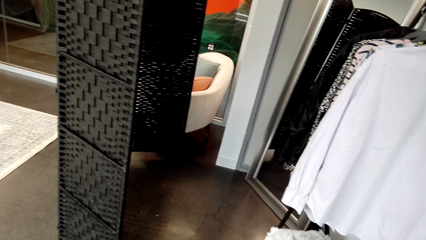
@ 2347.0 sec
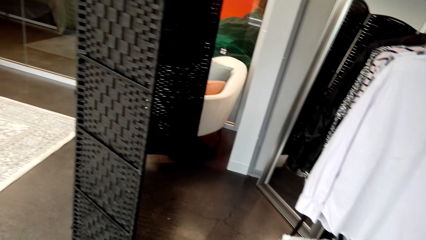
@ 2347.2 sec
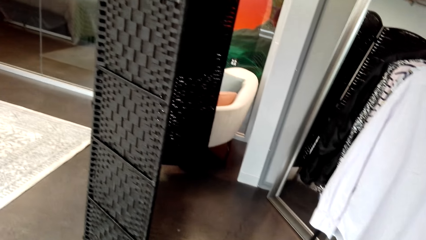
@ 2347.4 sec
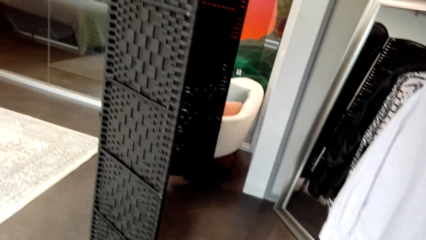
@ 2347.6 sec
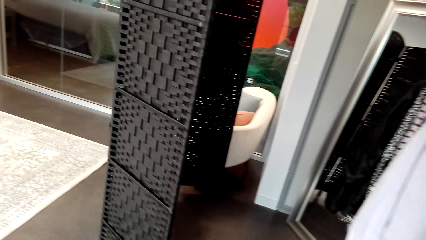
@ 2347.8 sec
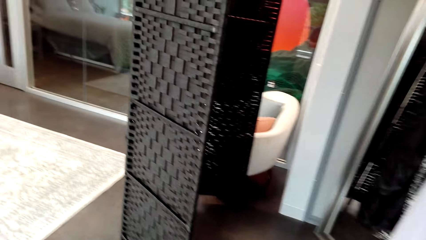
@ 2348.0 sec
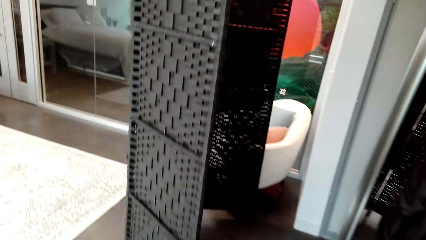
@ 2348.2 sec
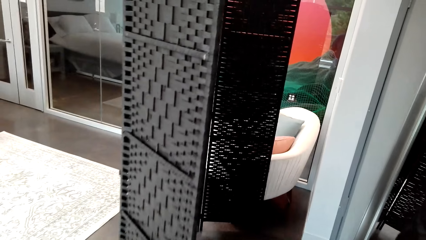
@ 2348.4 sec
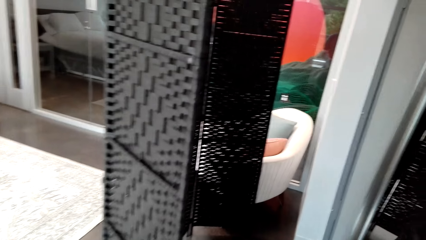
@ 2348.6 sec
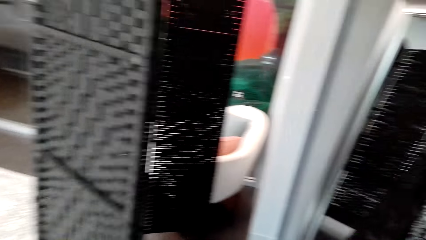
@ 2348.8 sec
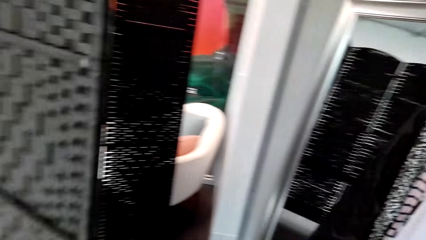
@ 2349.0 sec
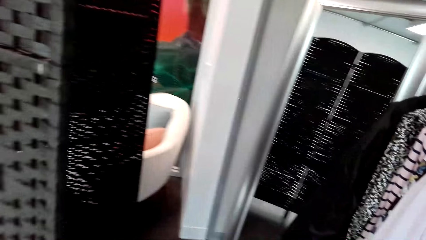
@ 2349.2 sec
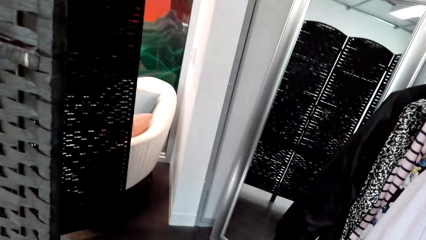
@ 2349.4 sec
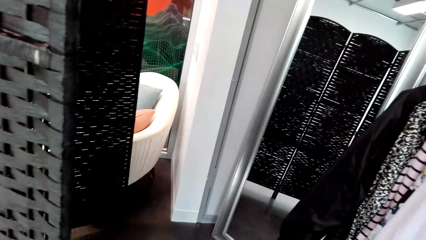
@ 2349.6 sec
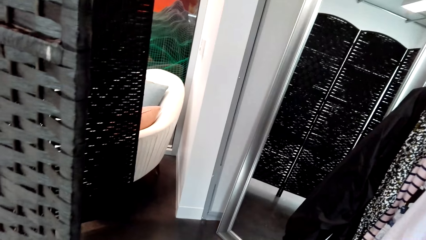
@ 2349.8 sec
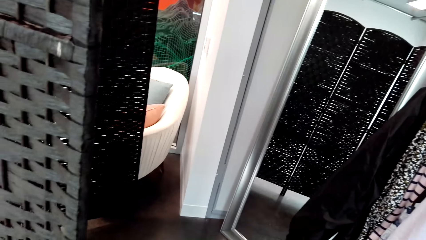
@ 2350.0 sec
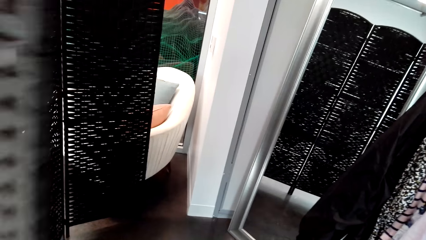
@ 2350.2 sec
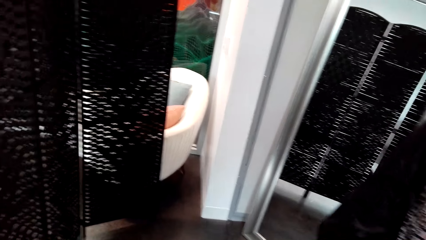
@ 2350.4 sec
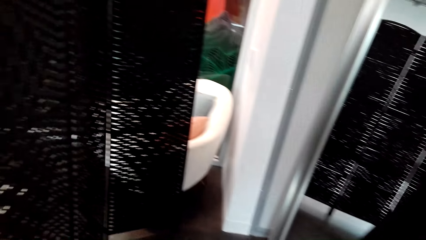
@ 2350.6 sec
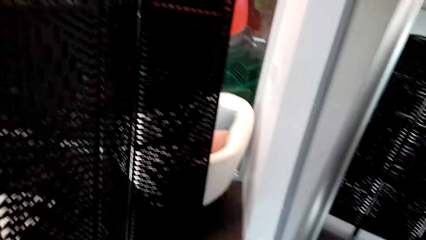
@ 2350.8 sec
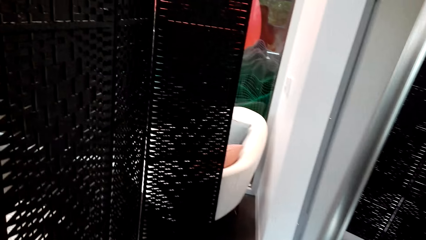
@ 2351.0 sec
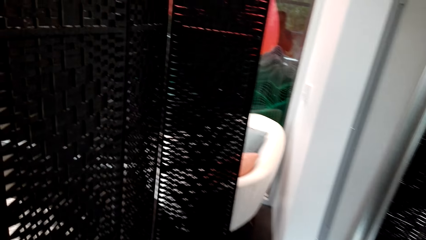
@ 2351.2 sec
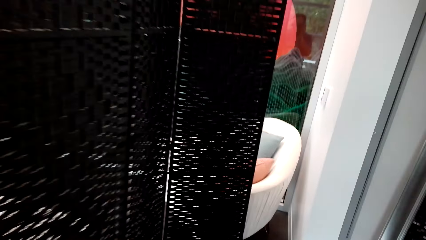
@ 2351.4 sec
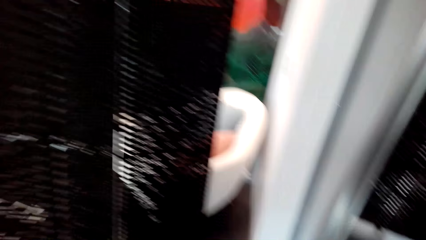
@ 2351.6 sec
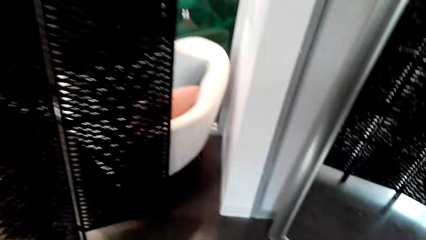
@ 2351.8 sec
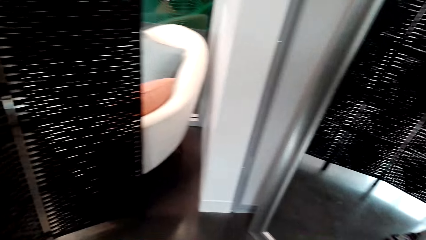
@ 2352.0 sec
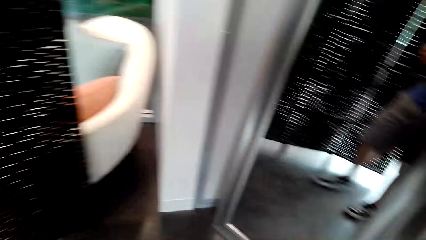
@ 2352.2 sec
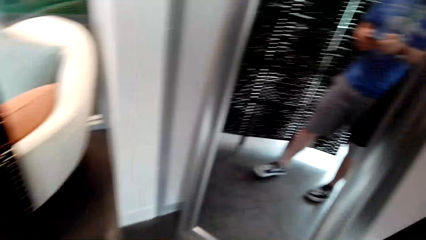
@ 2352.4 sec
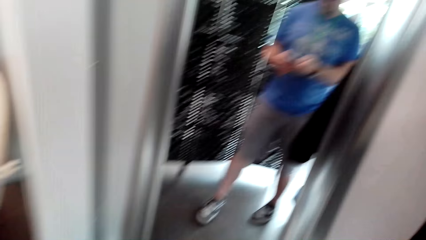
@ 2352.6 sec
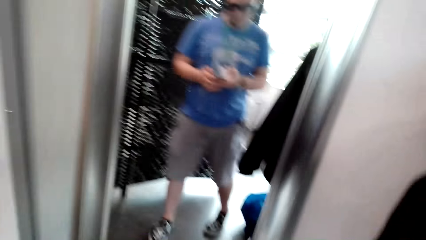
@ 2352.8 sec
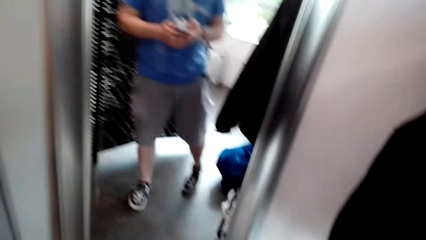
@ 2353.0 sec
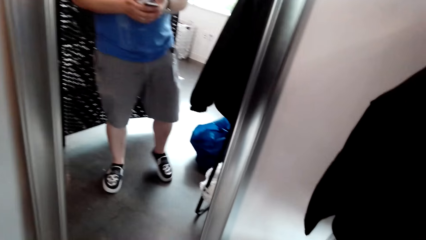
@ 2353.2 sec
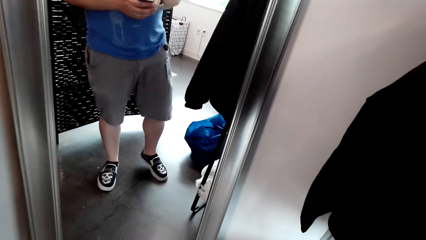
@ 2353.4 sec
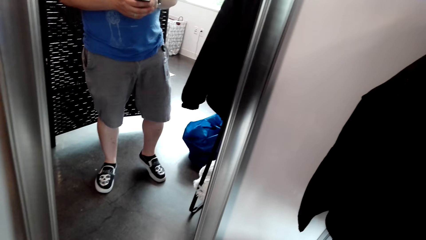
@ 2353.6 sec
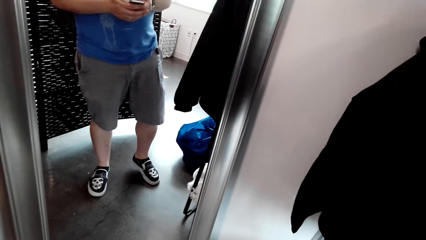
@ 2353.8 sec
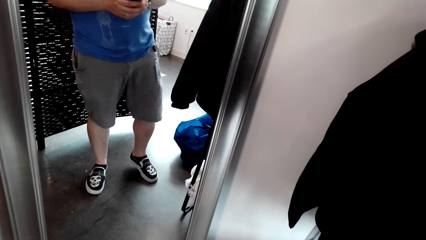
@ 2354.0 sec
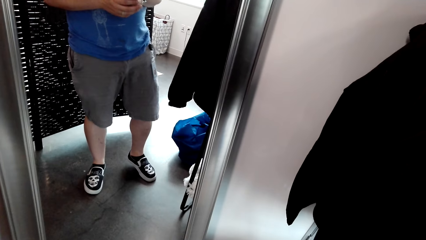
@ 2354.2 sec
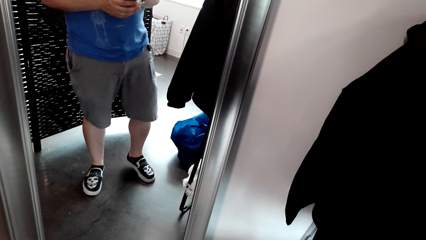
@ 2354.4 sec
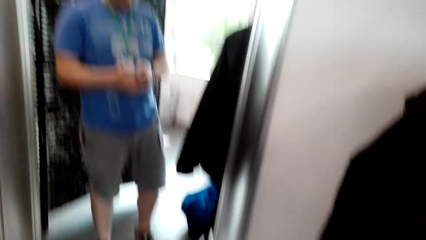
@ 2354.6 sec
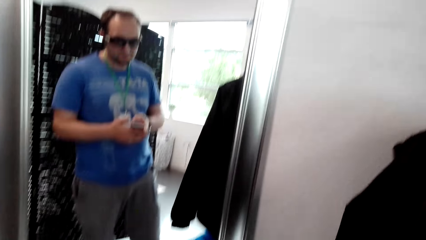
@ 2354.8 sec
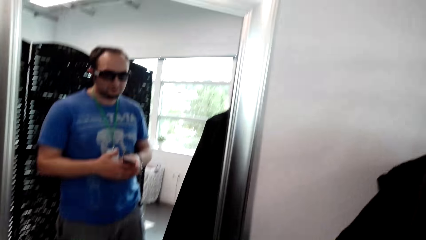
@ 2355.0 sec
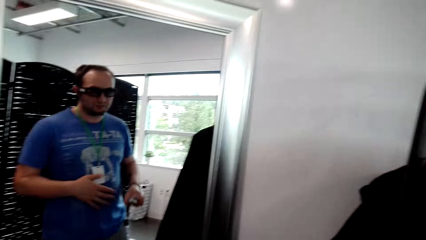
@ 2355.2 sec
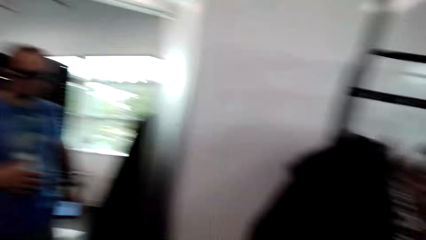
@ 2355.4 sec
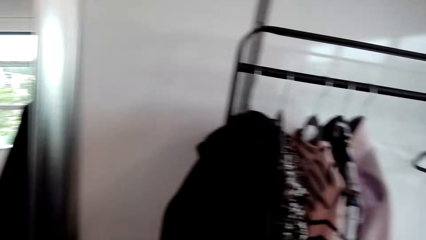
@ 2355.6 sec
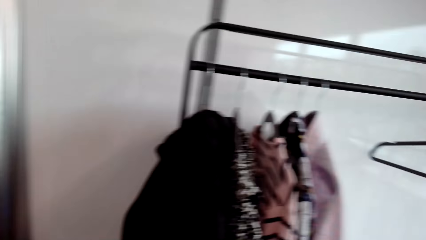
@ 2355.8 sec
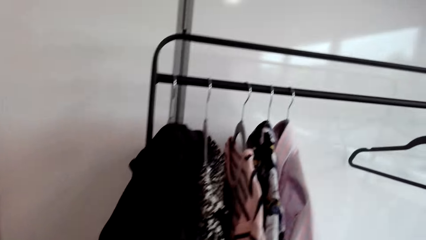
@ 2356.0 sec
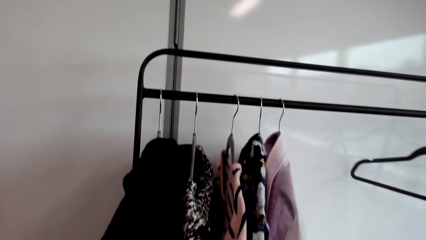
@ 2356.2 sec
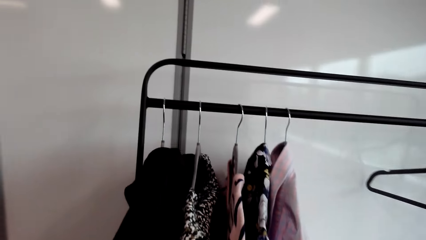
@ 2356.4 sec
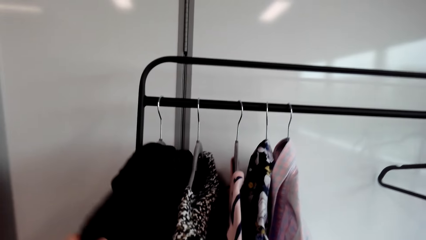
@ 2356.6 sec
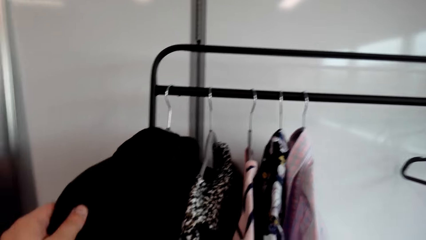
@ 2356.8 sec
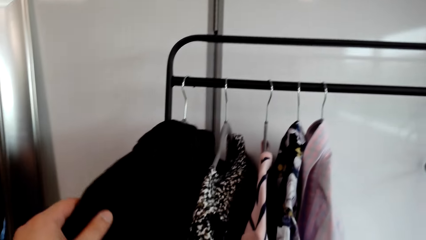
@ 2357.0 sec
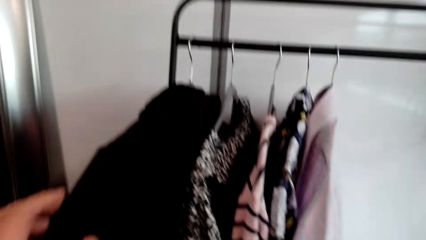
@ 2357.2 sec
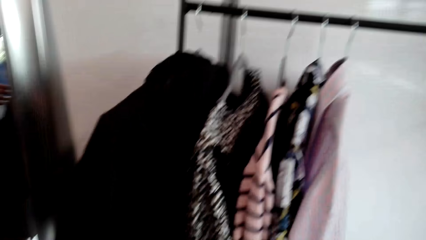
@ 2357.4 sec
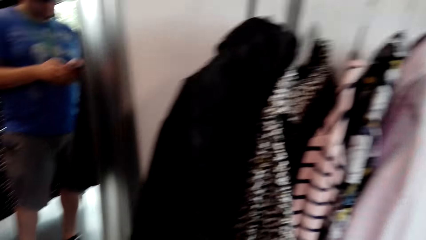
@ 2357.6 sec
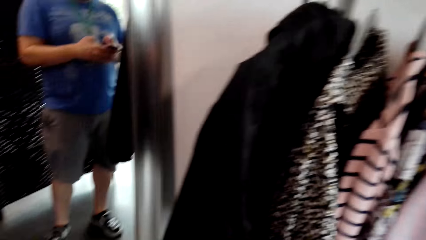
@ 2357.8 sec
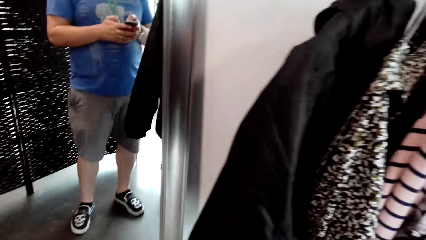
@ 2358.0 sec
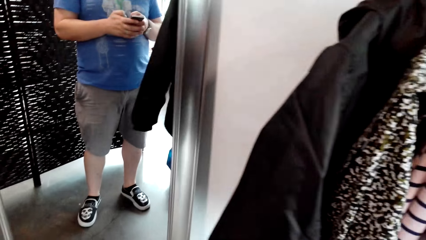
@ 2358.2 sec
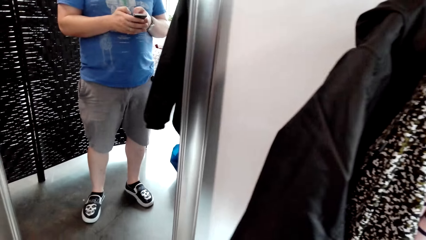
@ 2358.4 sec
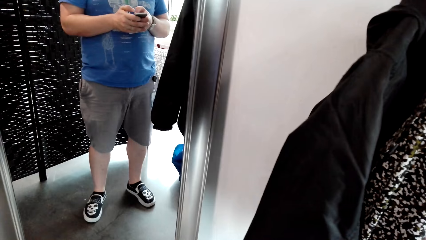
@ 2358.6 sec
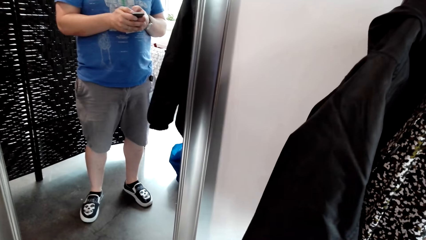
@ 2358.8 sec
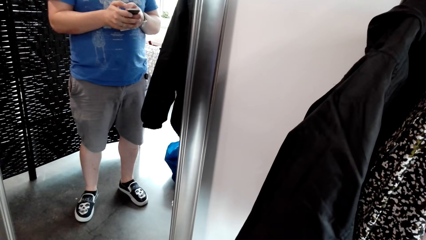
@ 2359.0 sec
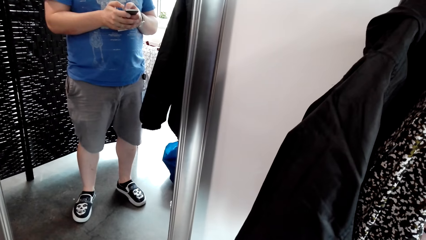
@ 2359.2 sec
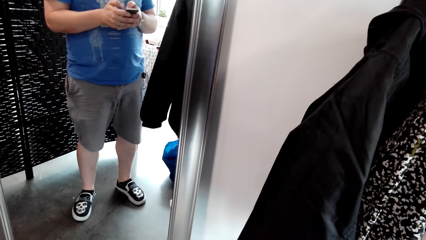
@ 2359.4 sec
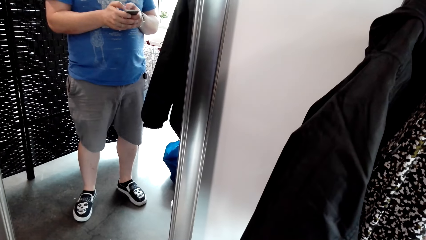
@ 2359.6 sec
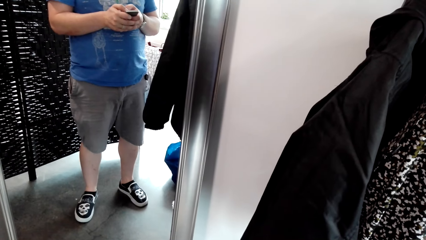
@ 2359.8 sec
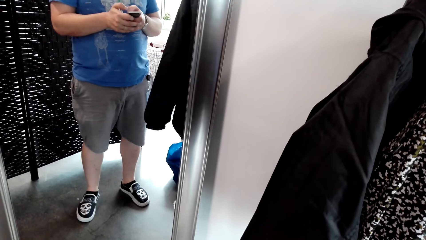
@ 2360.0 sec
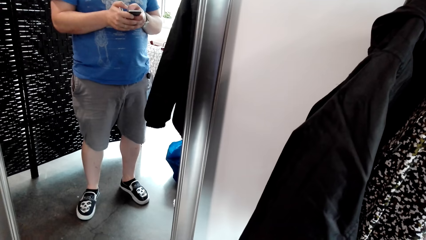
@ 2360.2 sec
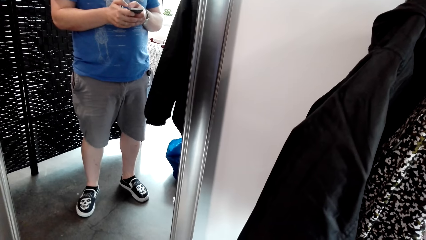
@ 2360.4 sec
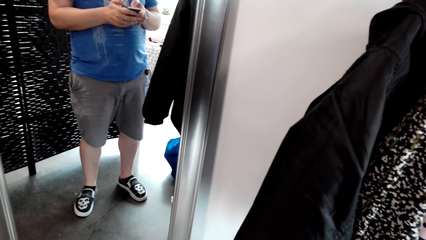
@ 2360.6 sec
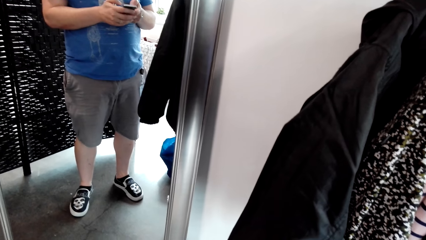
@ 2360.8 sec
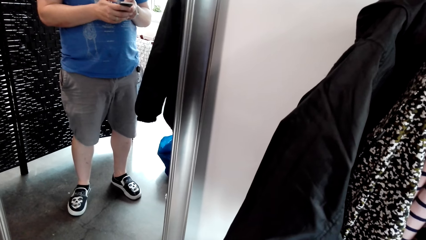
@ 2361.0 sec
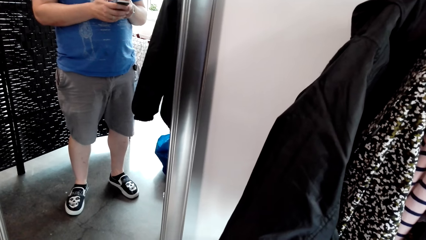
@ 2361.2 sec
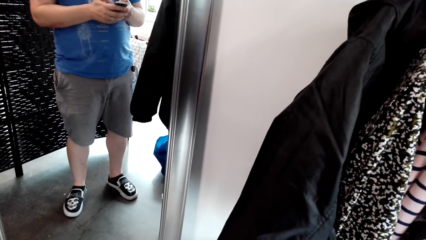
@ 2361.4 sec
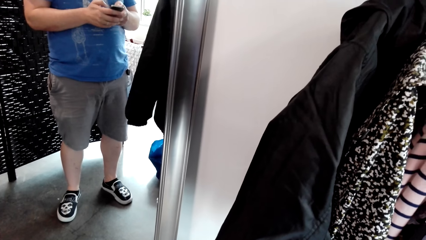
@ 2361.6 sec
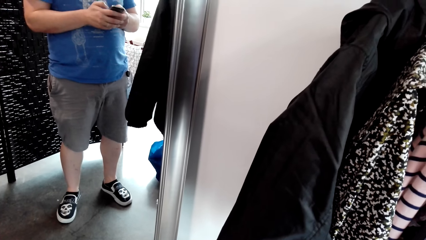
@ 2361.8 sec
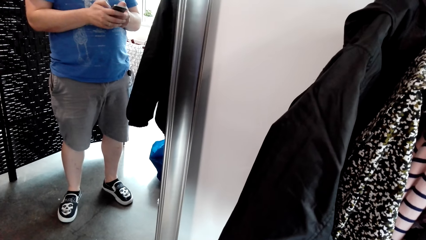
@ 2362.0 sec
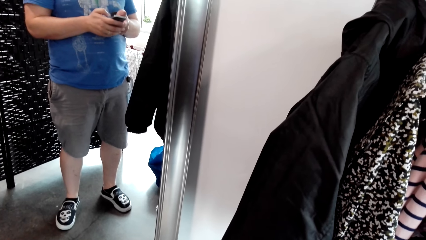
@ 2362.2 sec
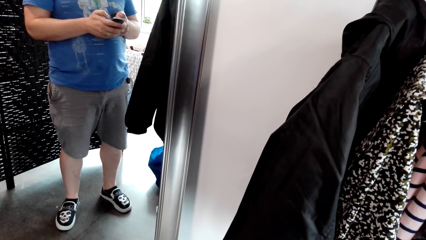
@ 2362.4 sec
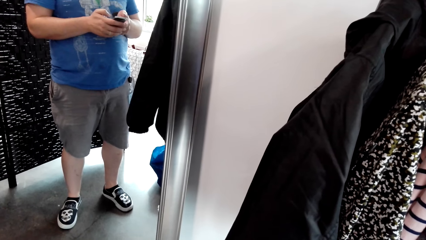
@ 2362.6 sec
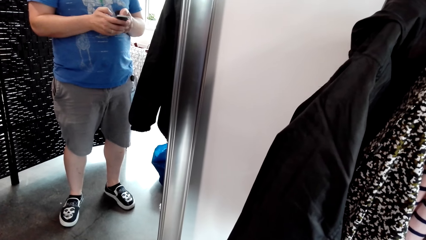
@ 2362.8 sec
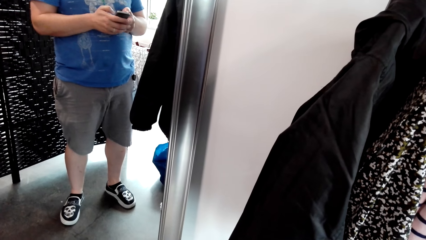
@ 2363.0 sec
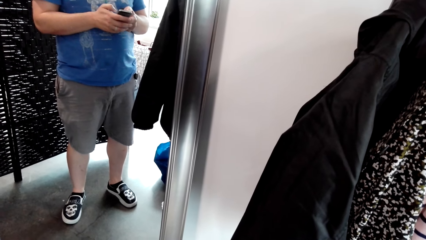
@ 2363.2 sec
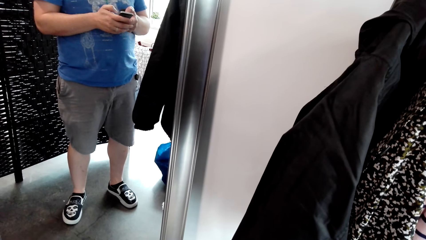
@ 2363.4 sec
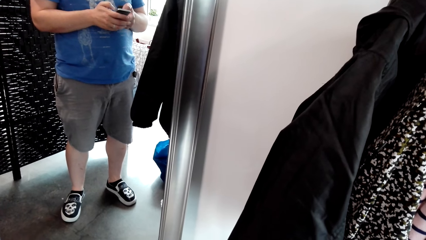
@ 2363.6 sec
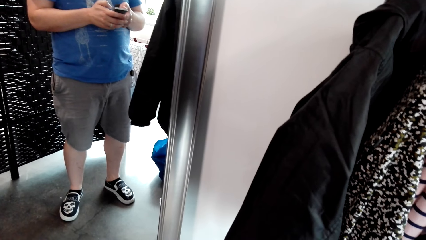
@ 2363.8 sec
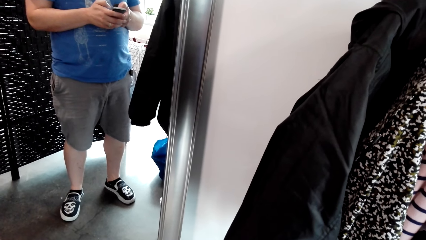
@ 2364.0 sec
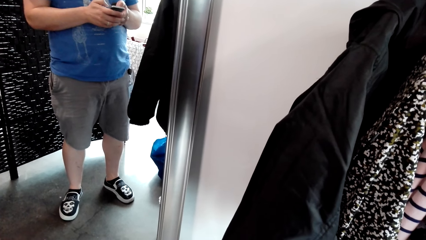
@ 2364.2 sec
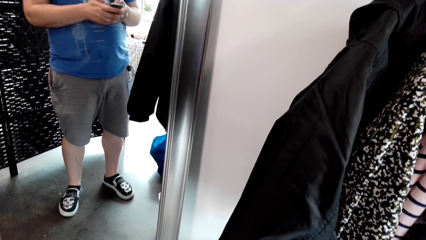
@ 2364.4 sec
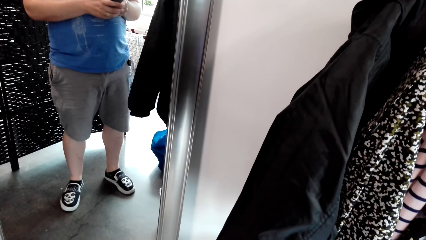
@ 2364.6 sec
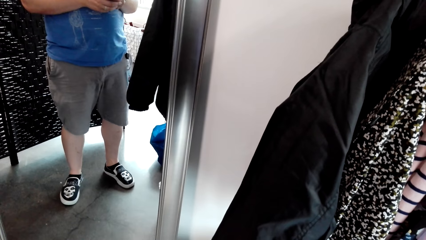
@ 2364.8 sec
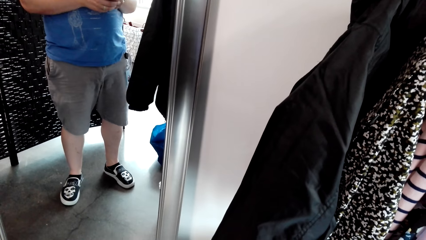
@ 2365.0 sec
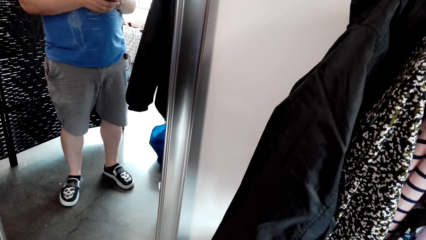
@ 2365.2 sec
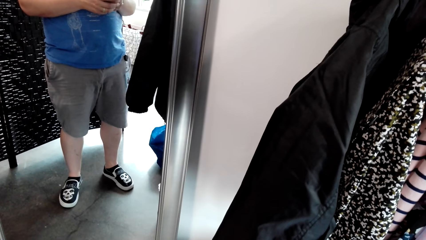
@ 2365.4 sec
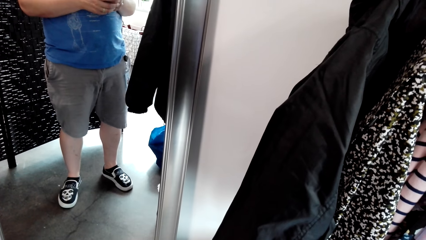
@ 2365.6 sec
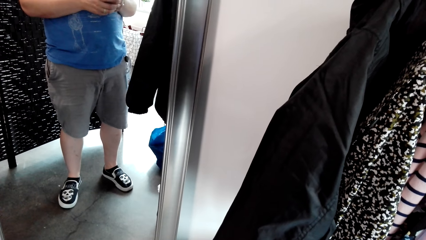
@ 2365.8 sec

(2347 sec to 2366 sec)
The camera wearer walks to the mirror. They look around. They move a barrier. They stare at the mirror. They operate a phone. They touch cloths. They look around. They operate the phone.
